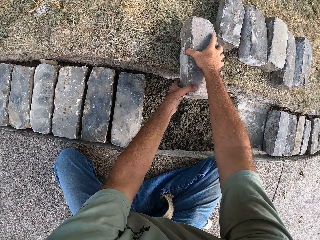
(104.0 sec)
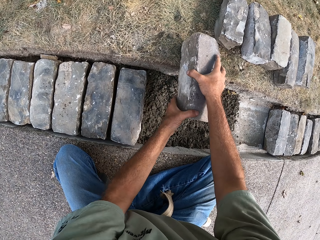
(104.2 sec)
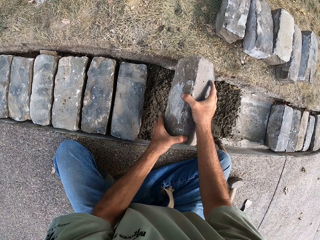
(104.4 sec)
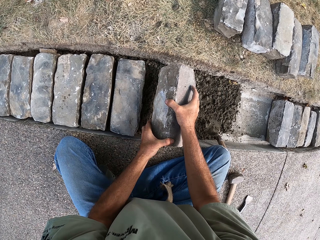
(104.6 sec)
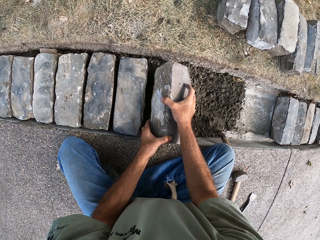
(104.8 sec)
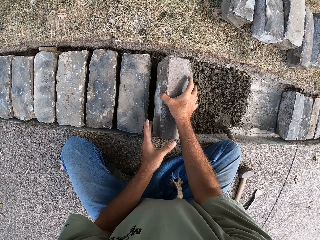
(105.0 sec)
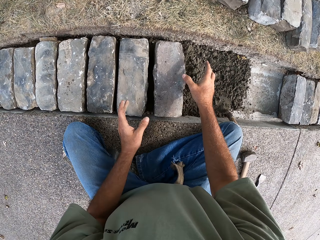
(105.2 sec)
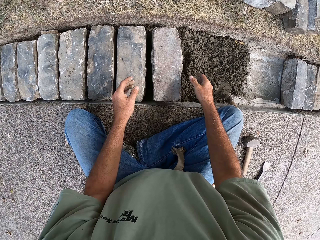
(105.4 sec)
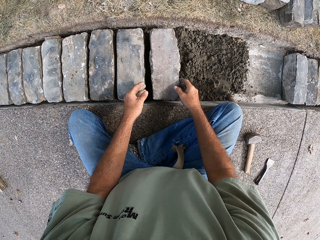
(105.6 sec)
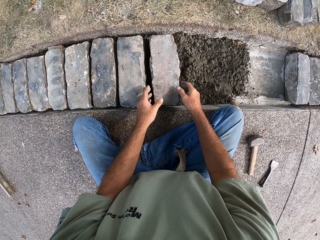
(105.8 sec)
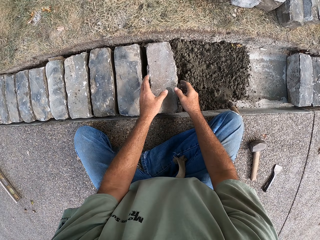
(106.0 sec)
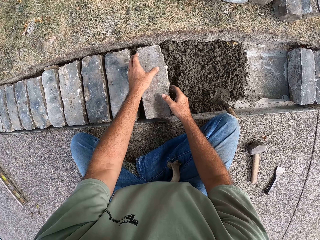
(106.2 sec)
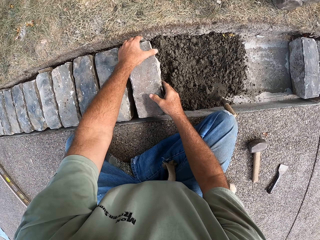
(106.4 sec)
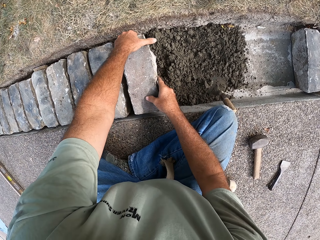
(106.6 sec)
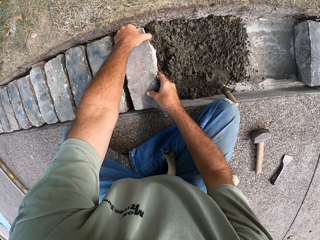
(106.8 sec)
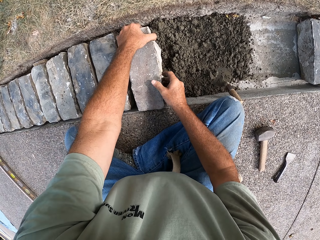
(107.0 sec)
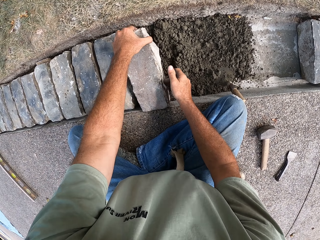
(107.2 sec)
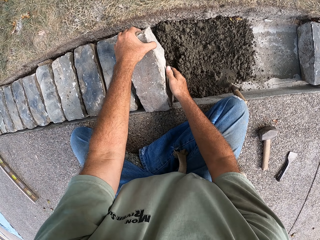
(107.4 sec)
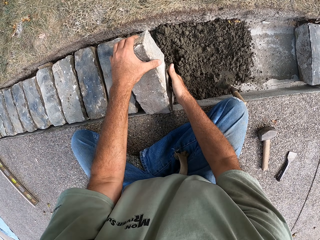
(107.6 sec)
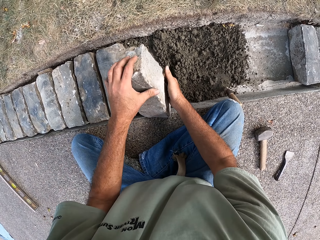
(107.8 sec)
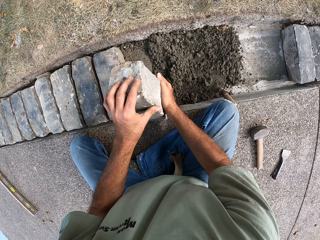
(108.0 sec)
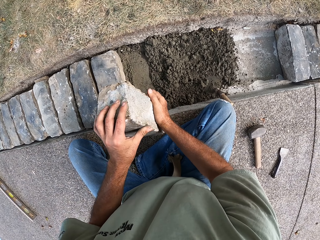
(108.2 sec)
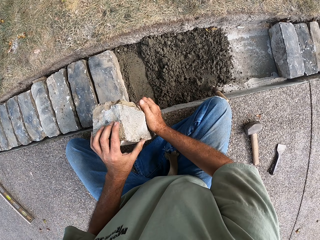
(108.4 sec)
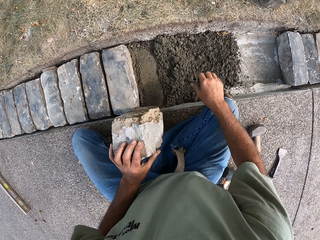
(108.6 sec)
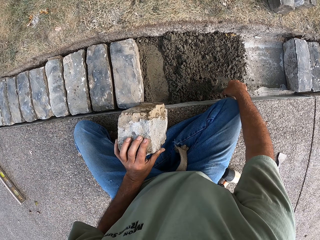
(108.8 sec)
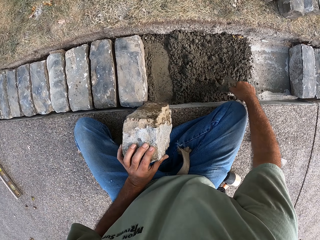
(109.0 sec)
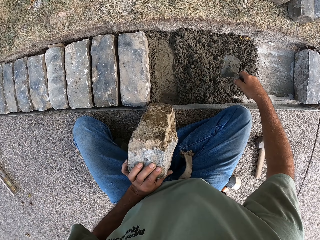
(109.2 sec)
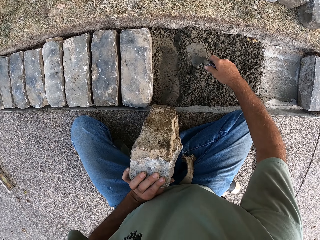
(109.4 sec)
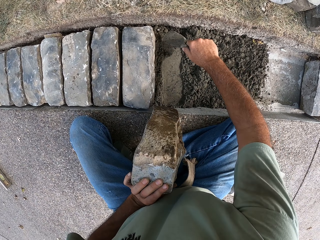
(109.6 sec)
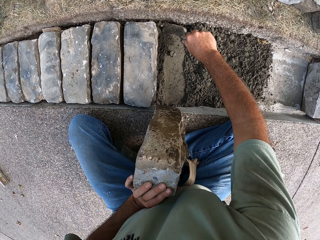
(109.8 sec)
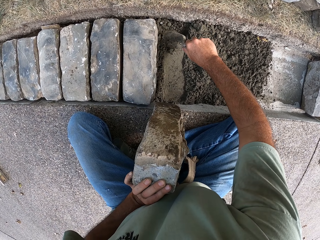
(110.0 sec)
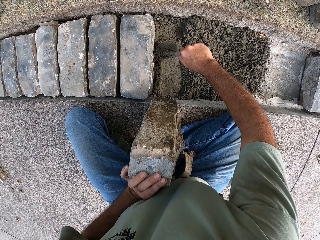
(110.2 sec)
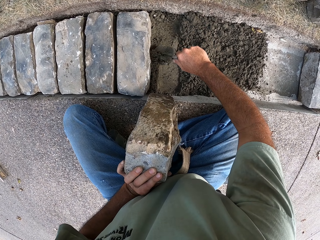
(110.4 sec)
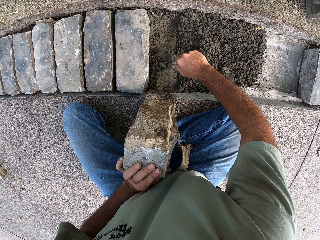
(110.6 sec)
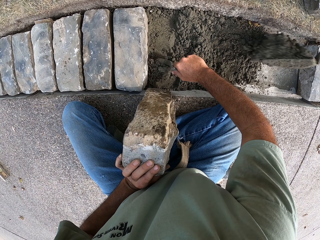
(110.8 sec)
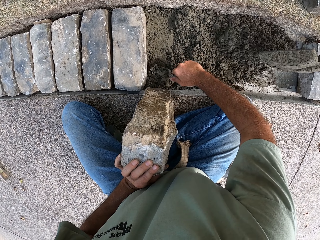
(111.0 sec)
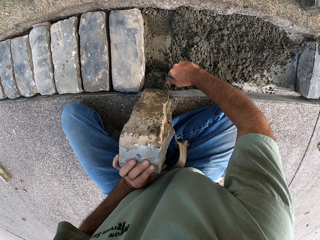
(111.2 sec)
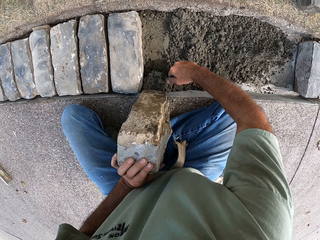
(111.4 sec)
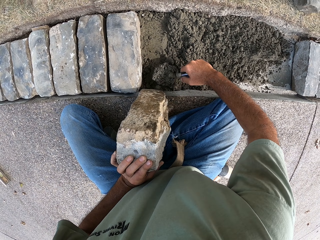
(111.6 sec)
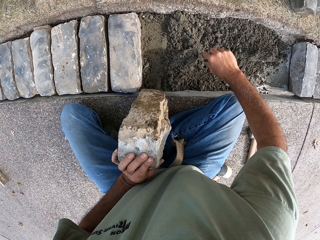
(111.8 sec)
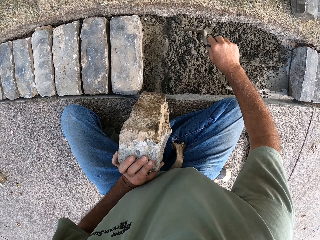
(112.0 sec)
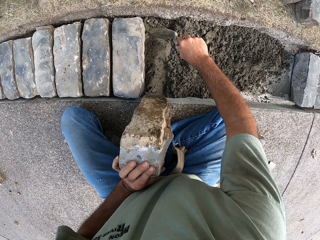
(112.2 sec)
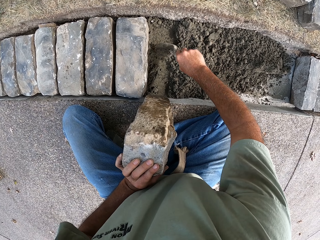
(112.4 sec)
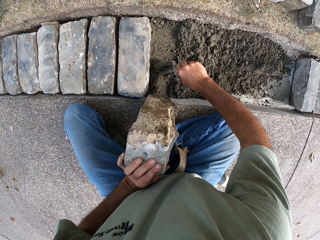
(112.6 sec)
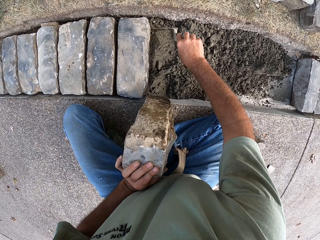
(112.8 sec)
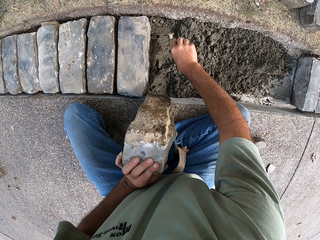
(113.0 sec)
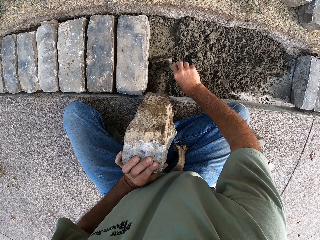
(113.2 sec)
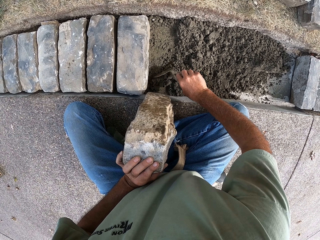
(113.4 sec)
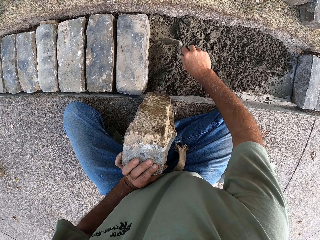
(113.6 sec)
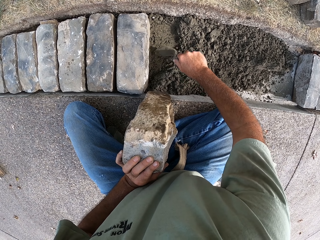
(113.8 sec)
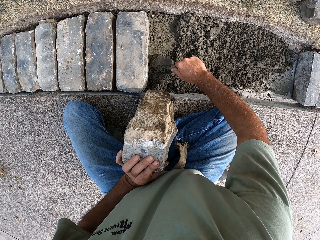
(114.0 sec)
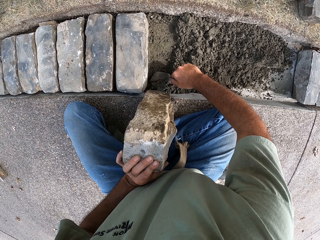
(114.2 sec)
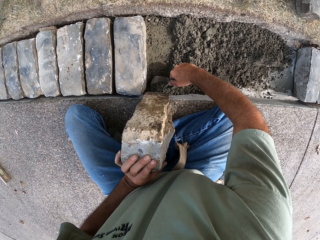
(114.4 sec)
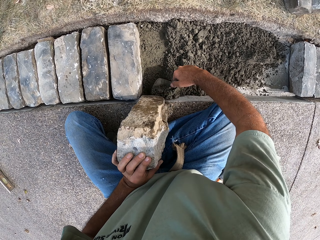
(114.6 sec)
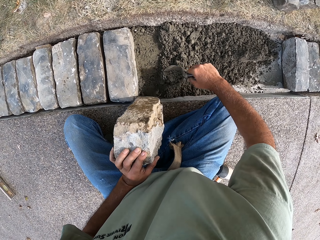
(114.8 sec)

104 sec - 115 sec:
The camera wearer puts the block on the concrete. He puts the block on the ground. He picks up a trowel with his right hand. He gathers the concrete. He flattens the concrete with the trowel.

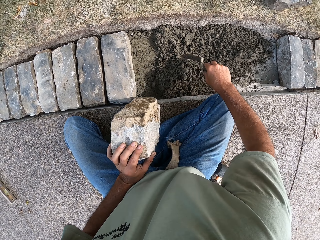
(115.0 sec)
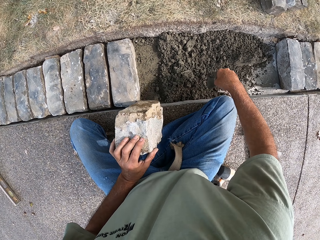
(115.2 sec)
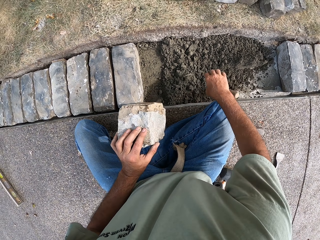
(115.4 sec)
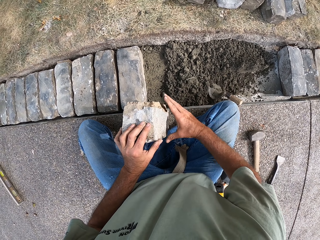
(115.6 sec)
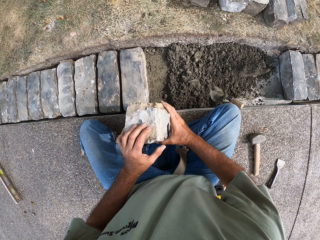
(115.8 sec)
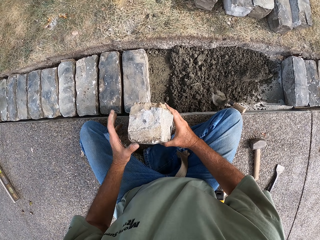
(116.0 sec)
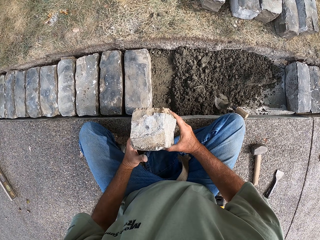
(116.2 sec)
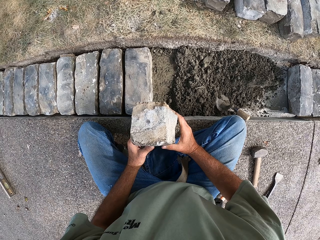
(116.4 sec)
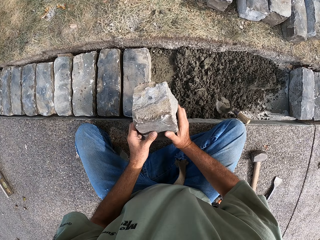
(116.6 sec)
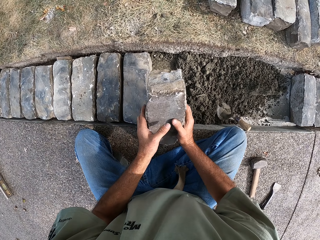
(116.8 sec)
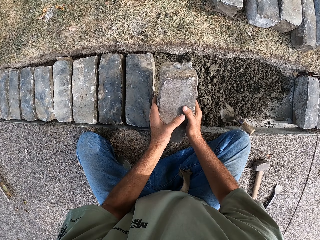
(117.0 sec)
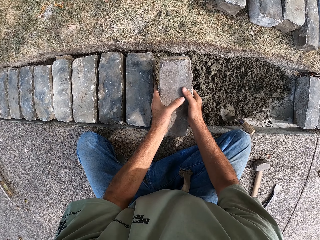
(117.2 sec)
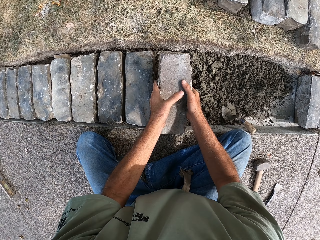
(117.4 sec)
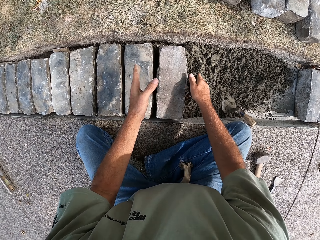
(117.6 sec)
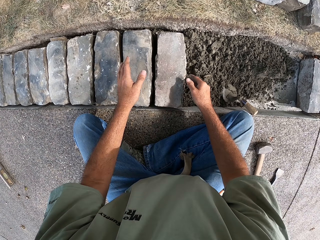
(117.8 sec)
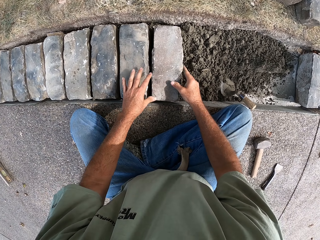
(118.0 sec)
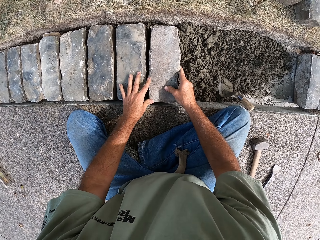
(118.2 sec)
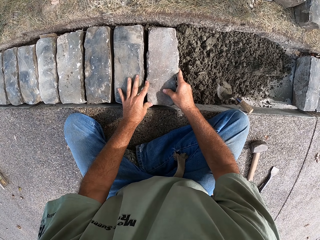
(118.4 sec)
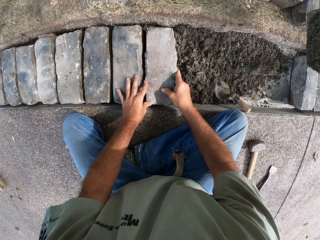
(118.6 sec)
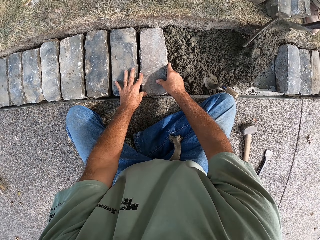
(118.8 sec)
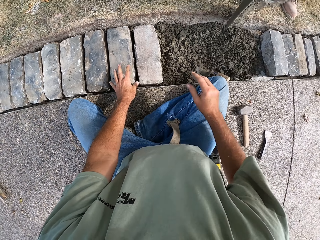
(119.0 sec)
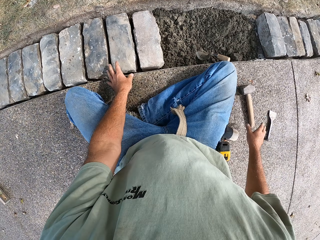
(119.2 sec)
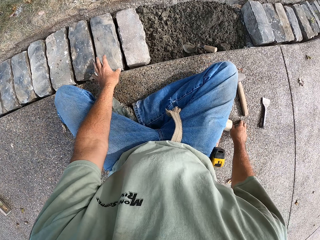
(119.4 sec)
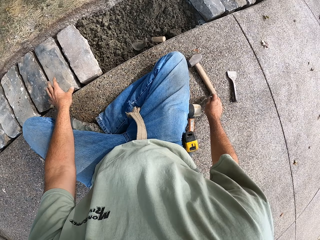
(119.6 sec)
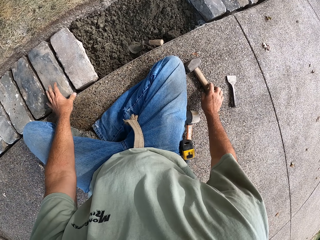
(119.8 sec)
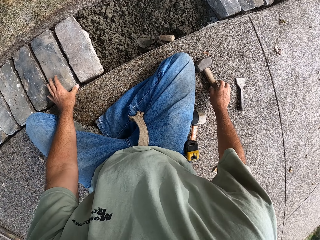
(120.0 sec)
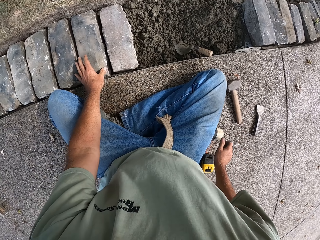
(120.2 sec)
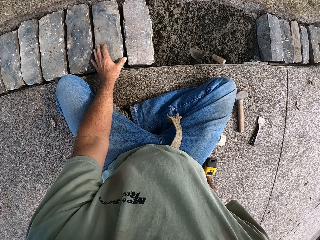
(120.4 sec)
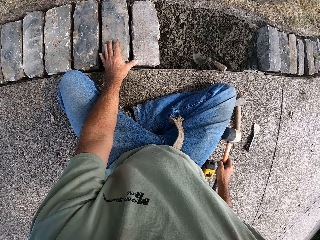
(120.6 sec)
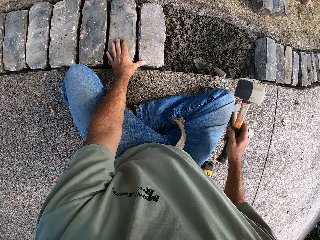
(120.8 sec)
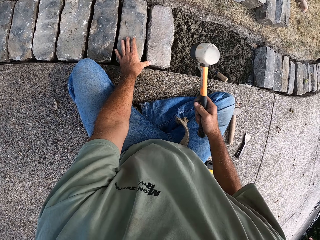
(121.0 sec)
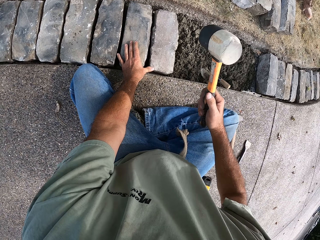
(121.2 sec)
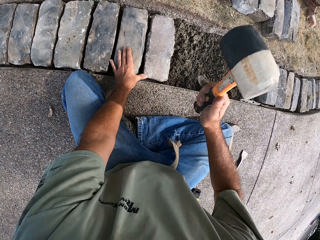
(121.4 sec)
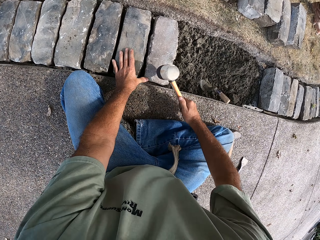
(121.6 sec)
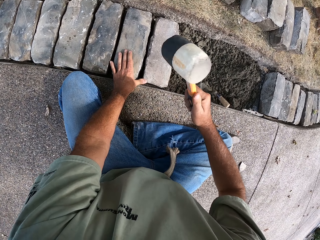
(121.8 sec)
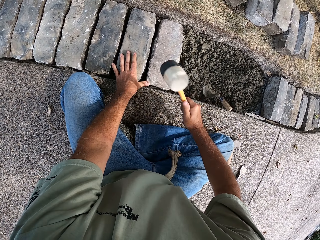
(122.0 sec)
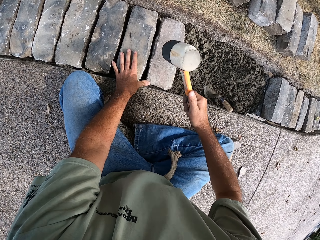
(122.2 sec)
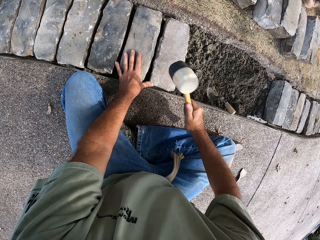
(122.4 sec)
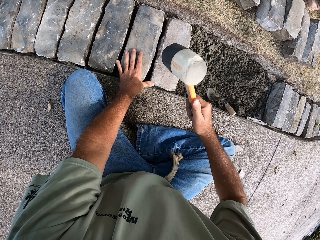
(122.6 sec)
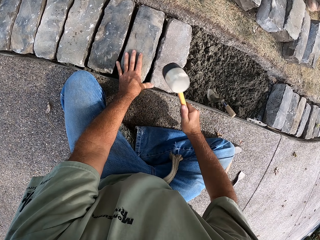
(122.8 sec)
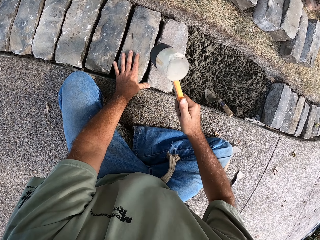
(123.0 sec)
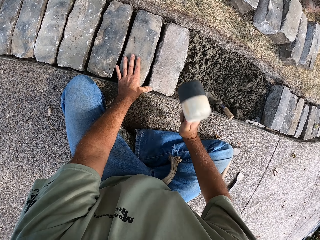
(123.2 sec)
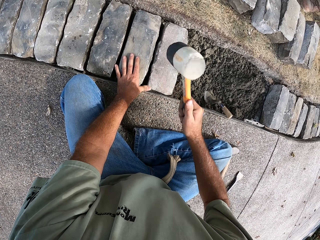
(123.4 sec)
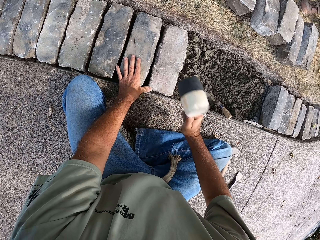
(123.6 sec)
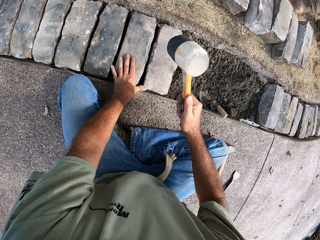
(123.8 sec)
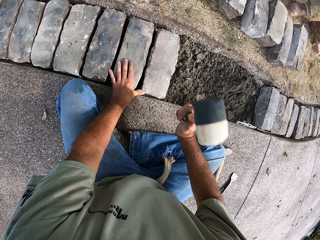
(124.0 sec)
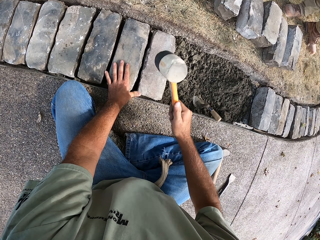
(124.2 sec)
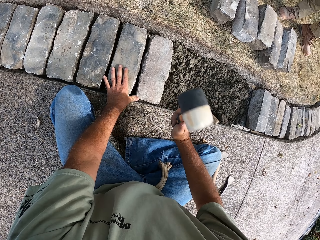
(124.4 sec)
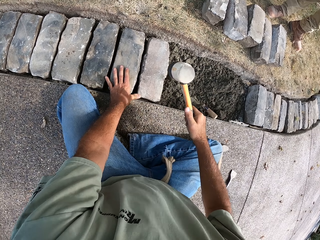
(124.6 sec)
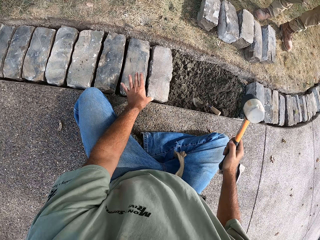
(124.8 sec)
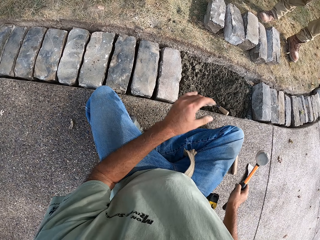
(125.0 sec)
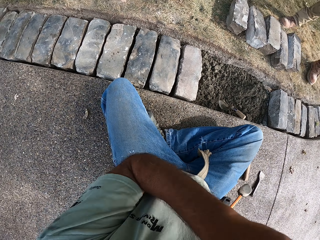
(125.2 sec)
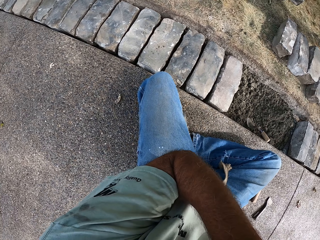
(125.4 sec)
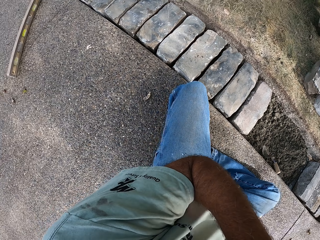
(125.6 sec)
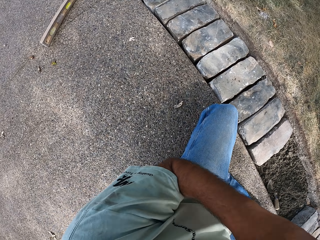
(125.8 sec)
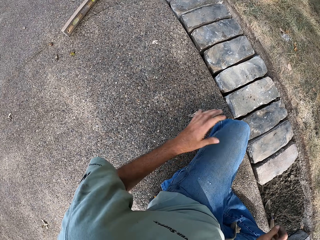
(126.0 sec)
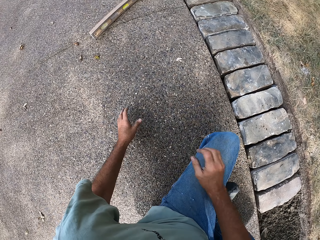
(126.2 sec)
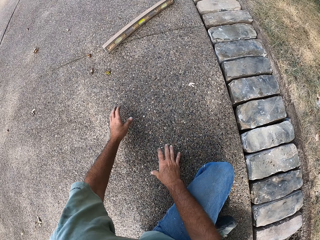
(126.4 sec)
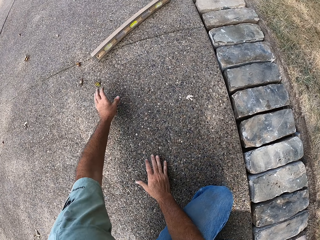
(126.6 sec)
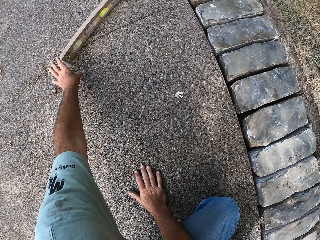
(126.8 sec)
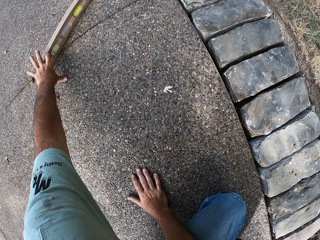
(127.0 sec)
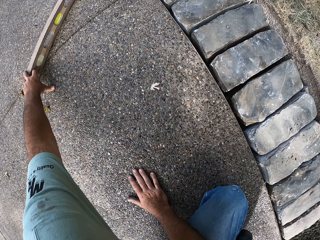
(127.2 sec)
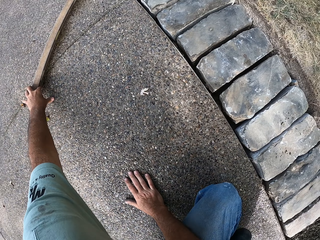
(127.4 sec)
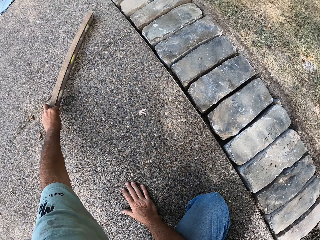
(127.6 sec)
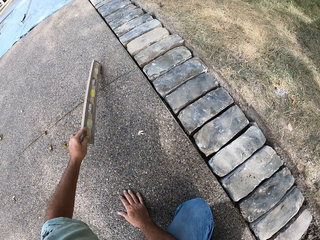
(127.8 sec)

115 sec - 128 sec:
The camera wearer puts the trowel on the concrete. He puts the brick on the concrete. He picks up a hammer with his right hand. He beats the block with the hammer. He puts the hammer on the ground.
